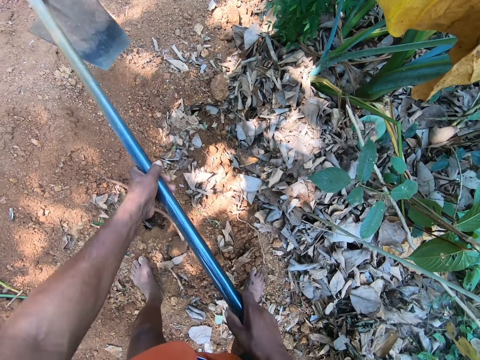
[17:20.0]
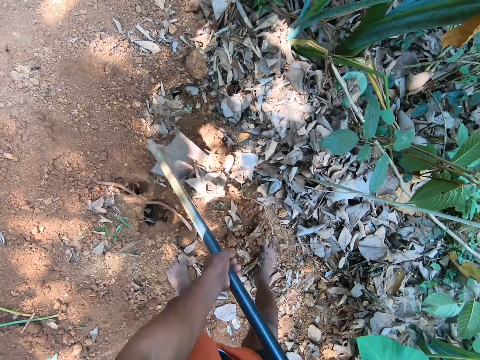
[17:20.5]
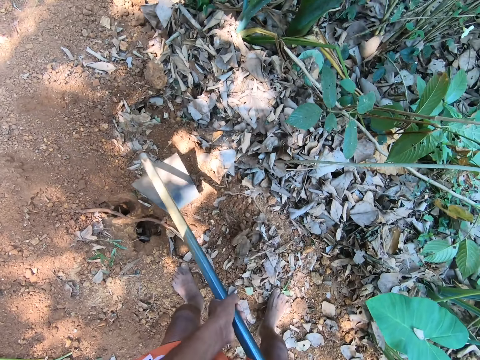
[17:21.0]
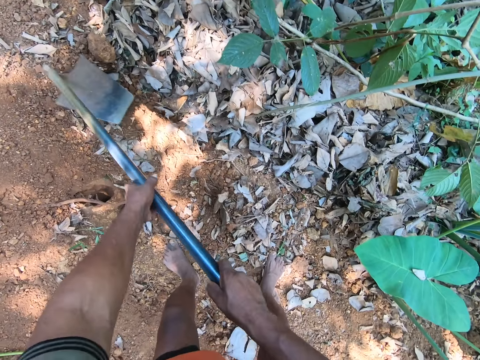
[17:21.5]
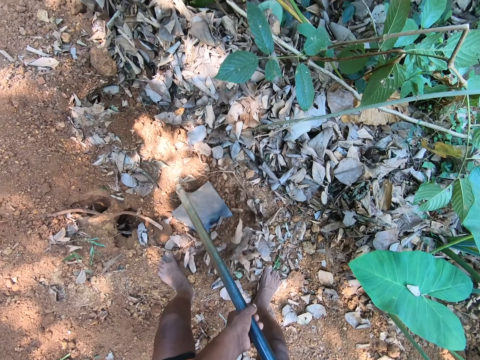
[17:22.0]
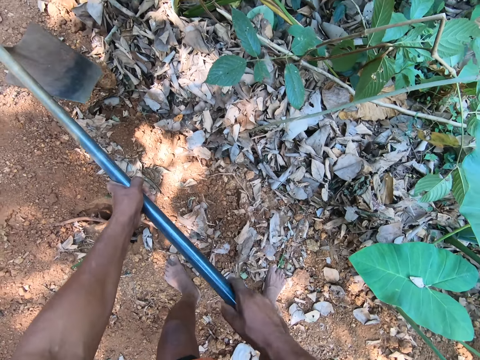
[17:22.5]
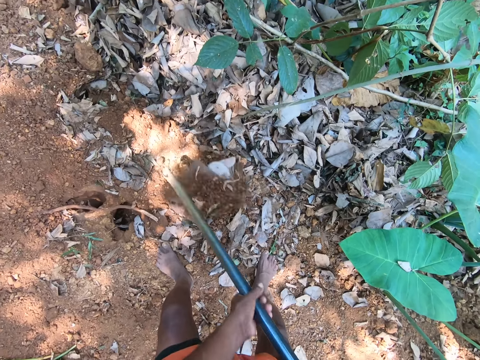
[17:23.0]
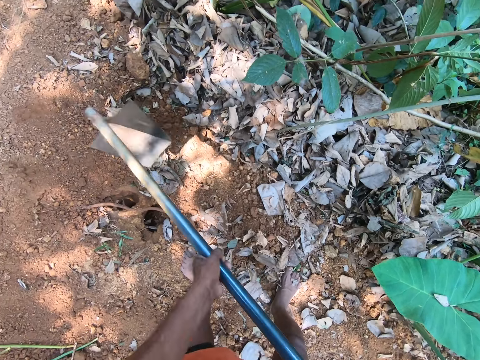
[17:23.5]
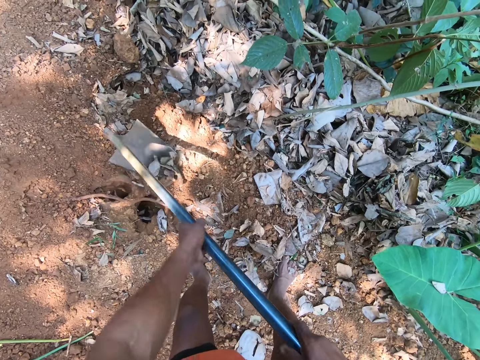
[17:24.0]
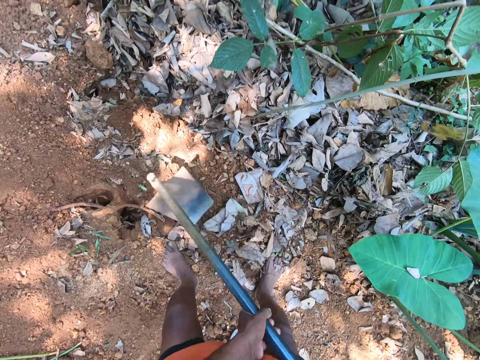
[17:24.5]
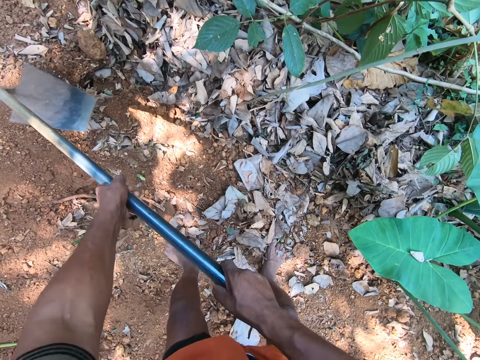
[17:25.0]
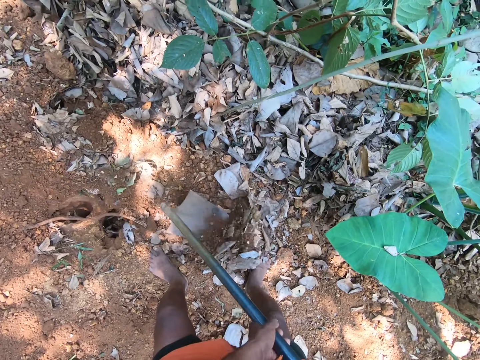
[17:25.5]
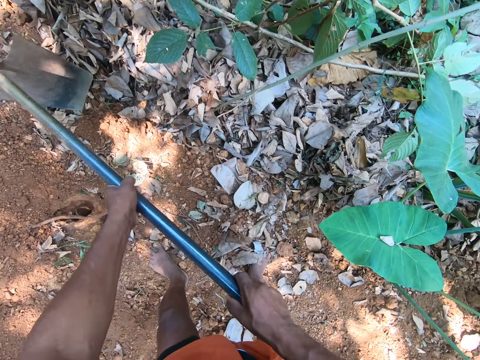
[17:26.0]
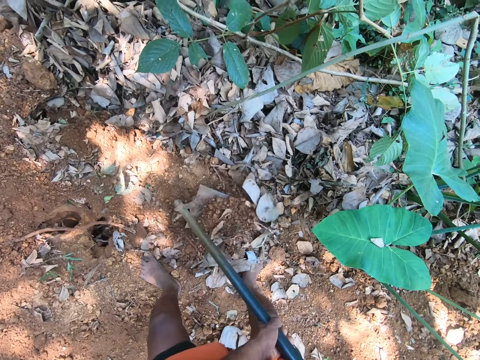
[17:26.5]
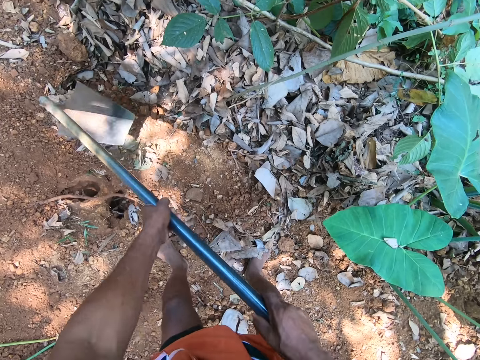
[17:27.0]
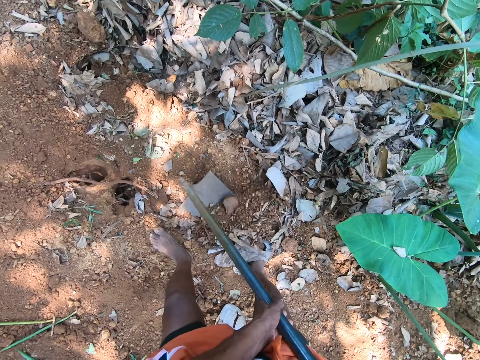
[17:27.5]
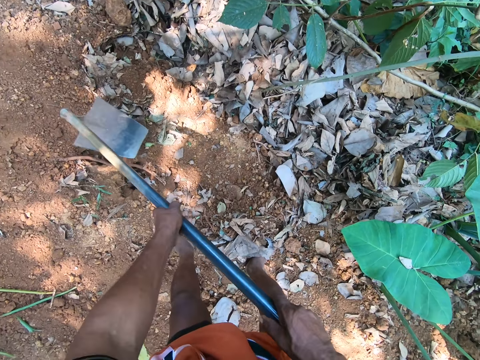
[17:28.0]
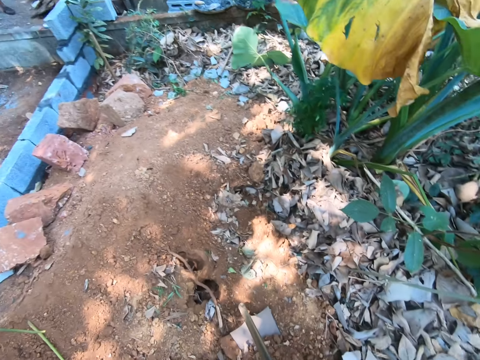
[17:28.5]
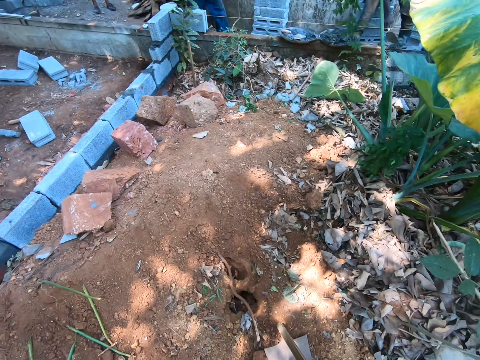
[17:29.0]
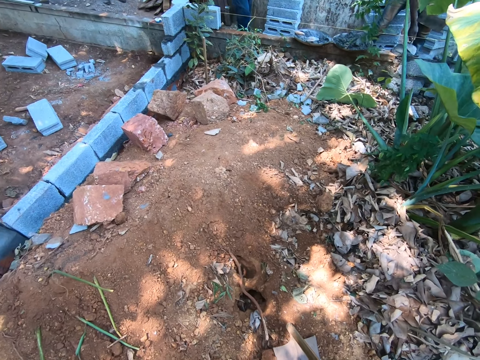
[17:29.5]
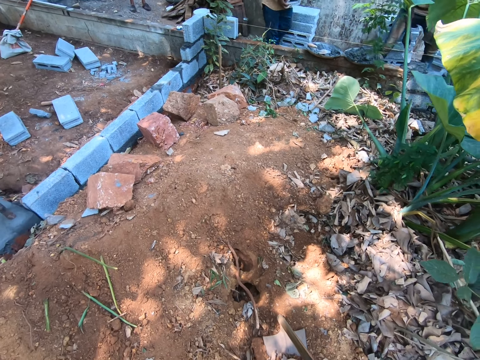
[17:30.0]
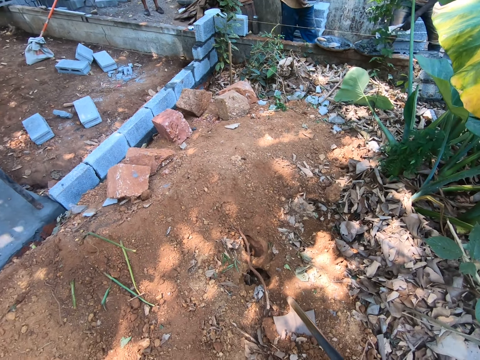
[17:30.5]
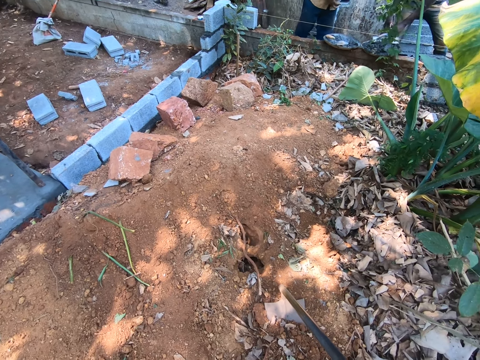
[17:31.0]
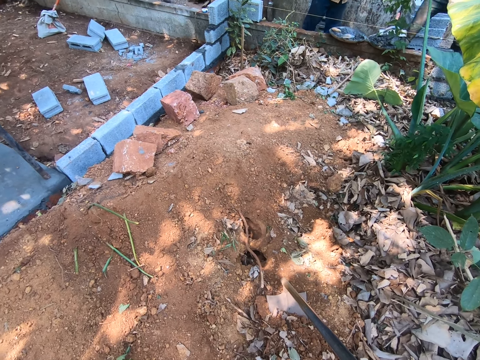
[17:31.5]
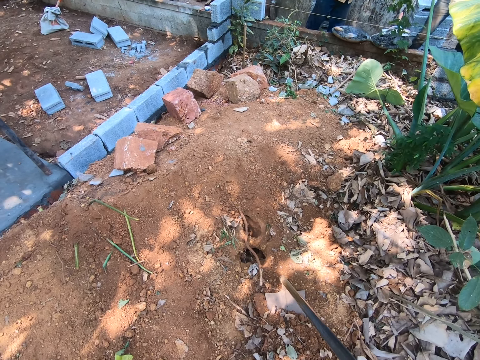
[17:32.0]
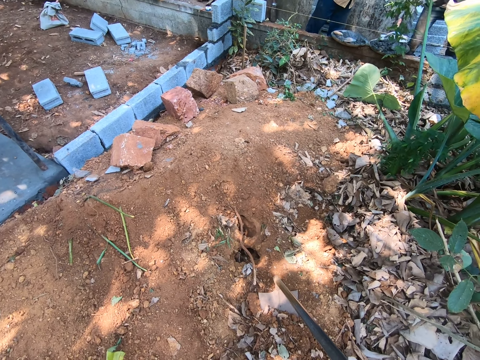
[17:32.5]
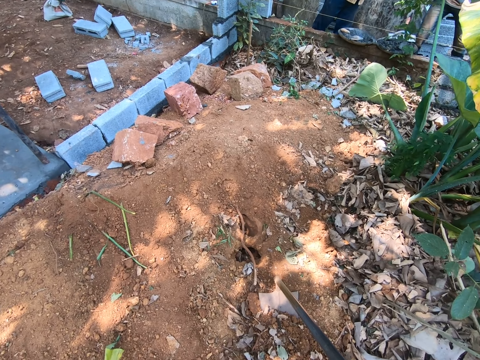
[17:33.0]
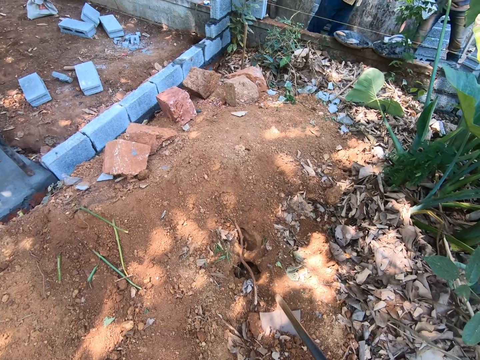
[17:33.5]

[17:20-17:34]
The camera wearer looks at a man talking. They converse with the man.

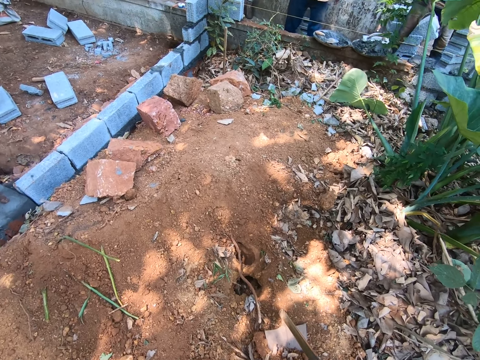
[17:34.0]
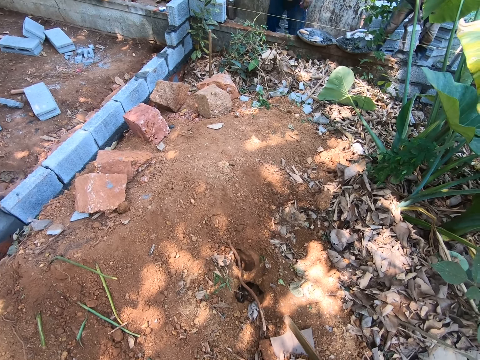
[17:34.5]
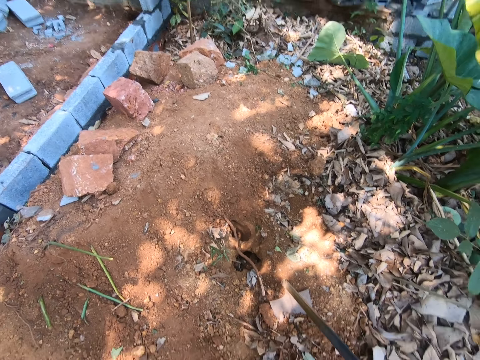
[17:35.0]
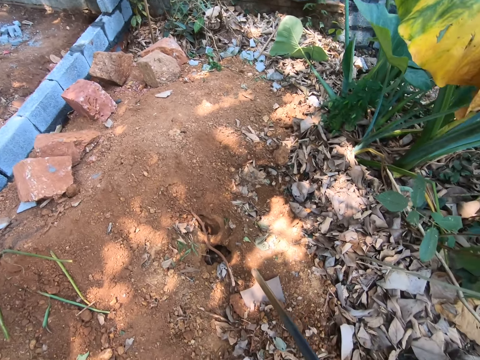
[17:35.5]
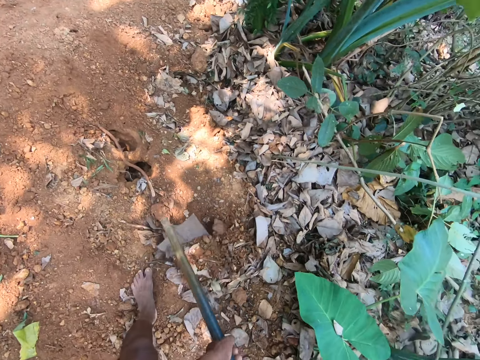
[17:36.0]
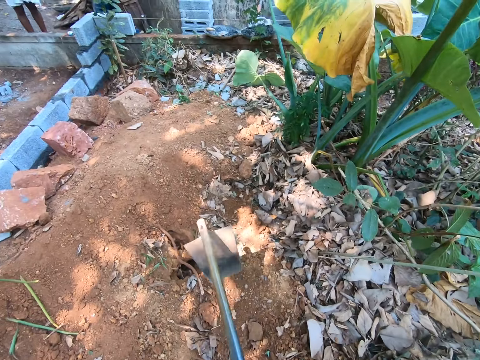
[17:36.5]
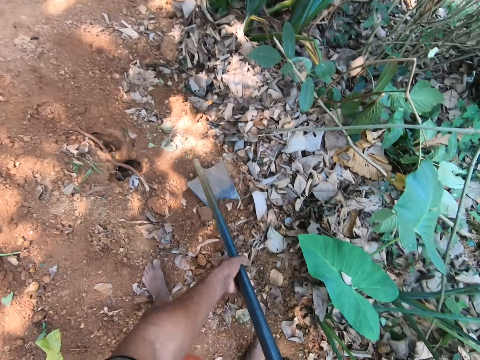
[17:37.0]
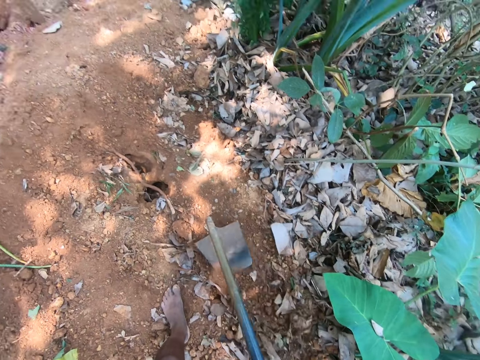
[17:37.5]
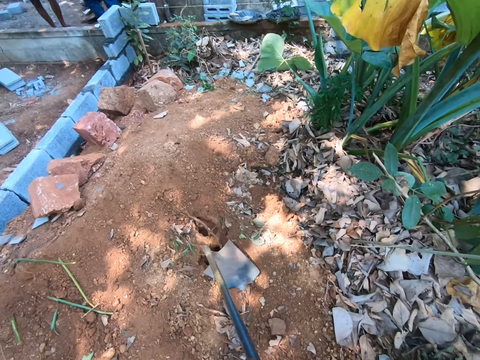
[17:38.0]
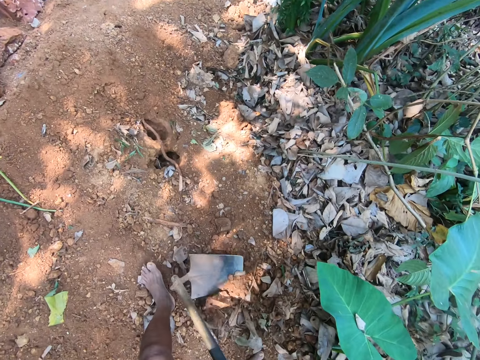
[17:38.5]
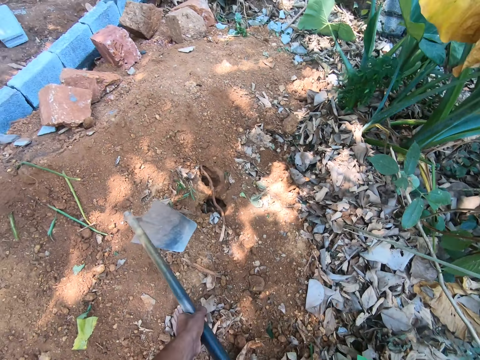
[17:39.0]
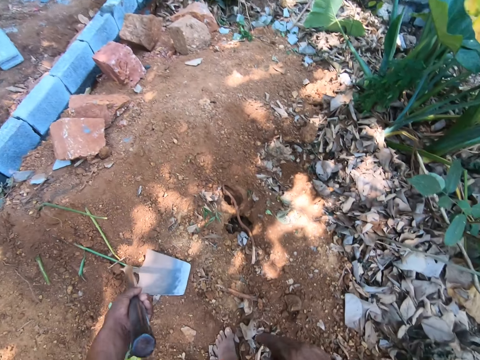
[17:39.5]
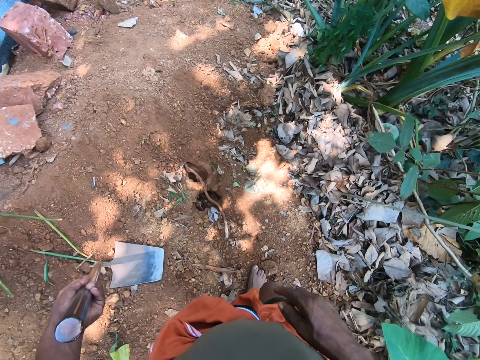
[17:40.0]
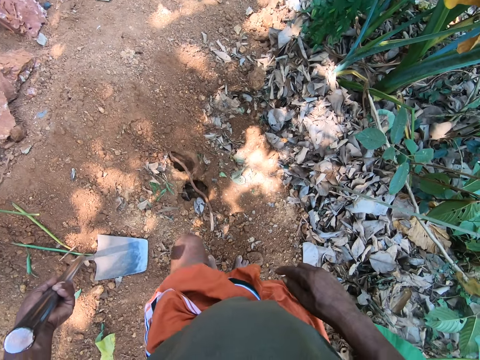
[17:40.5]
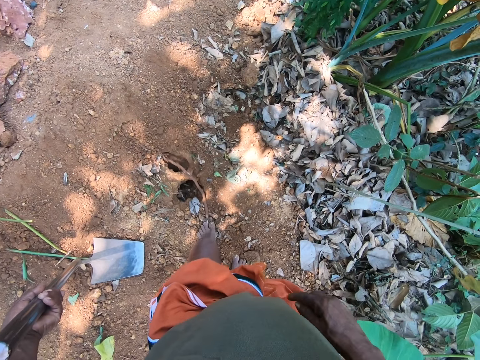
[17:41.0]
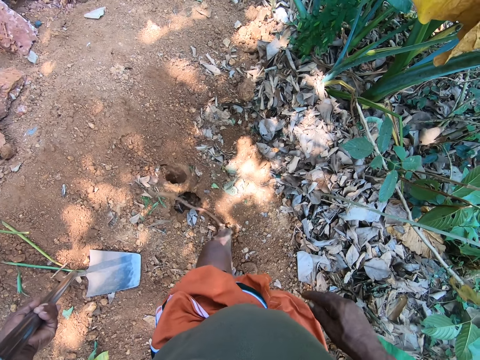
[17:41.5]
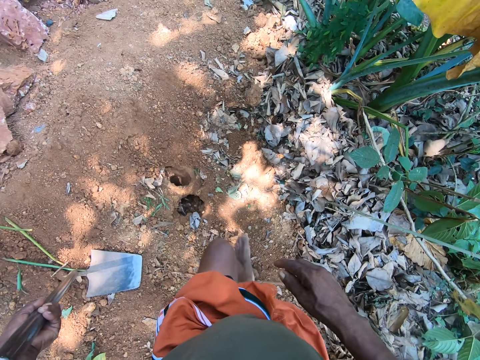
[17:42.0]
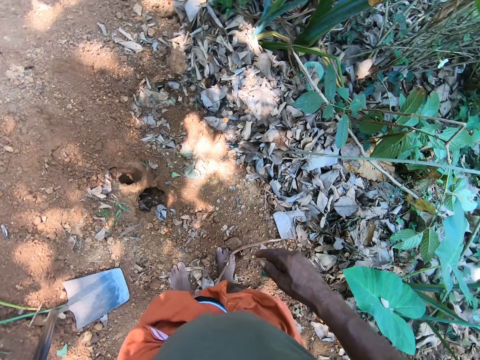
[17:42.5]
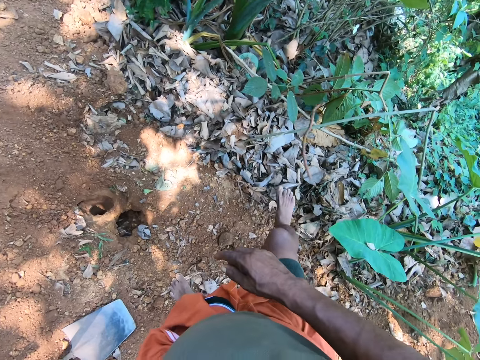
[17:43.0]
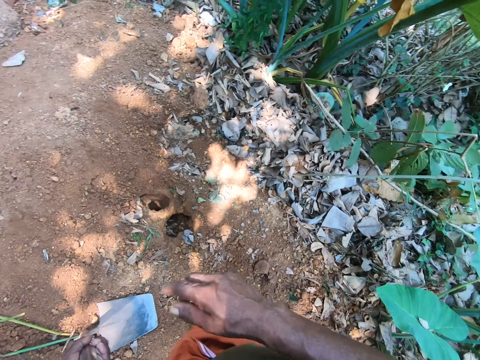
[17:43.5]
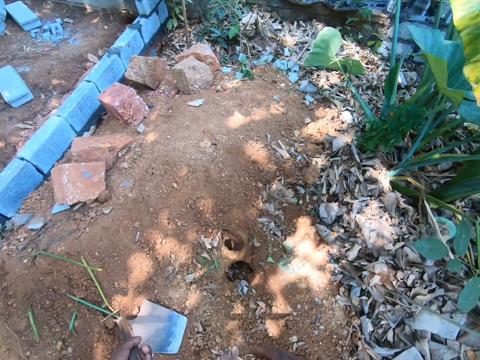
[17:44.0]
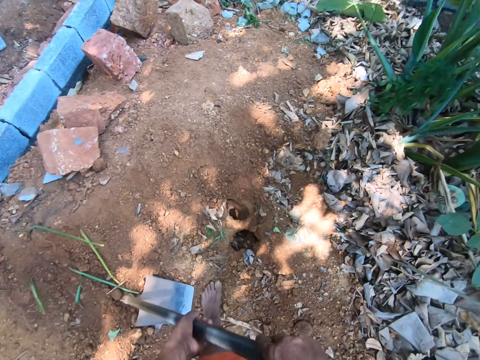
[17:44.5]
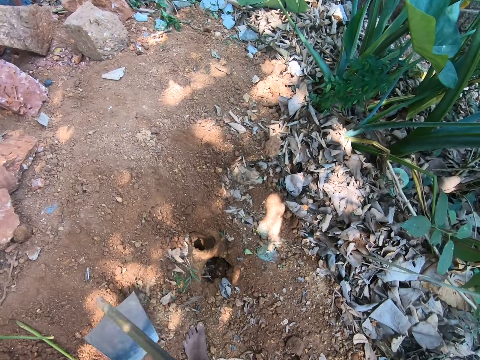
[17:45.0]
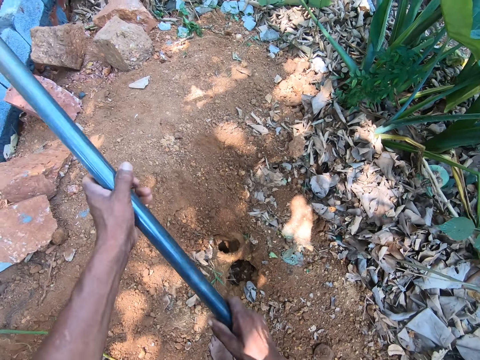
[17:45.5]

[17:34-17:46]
The camera wearer ploughs the ground with the hoe with both hands. They converse with a person. They remove a twig from the ground with the foot. They plough the ground with the hoe with both hands.
